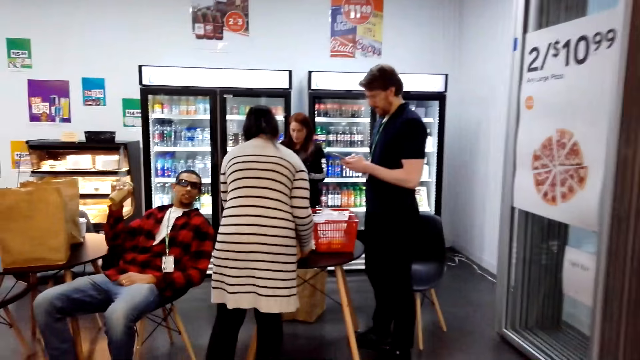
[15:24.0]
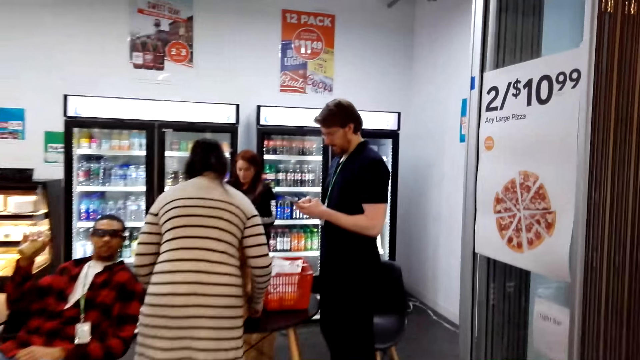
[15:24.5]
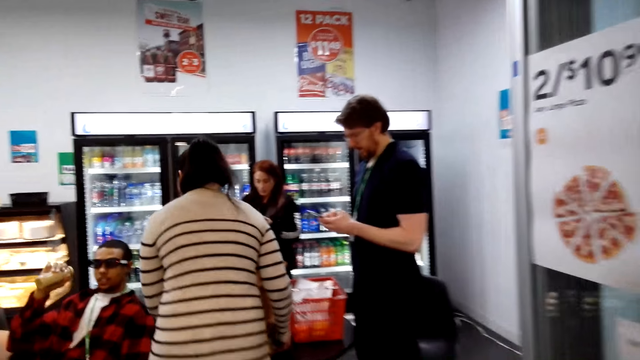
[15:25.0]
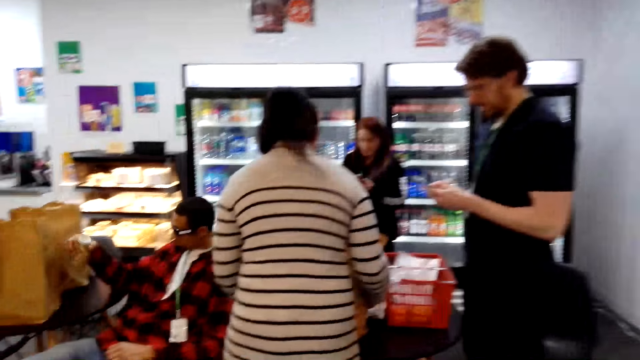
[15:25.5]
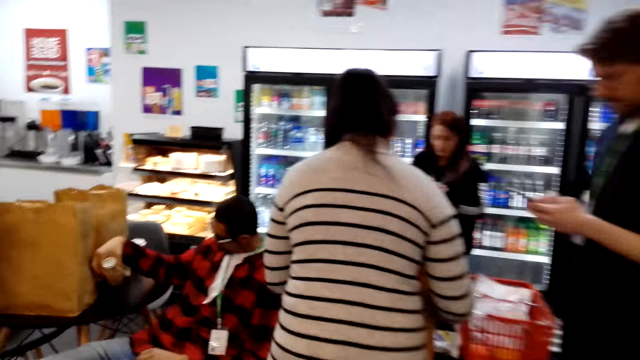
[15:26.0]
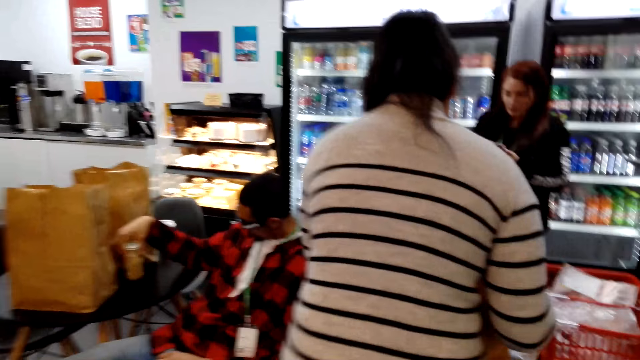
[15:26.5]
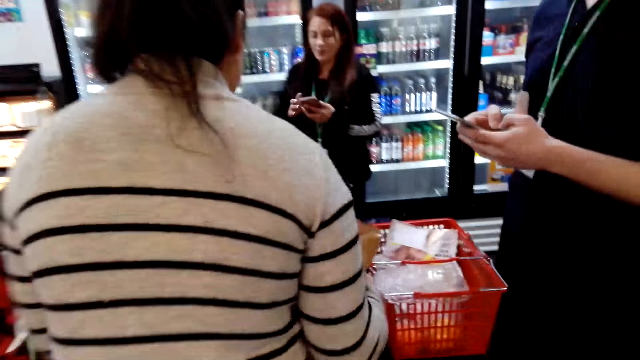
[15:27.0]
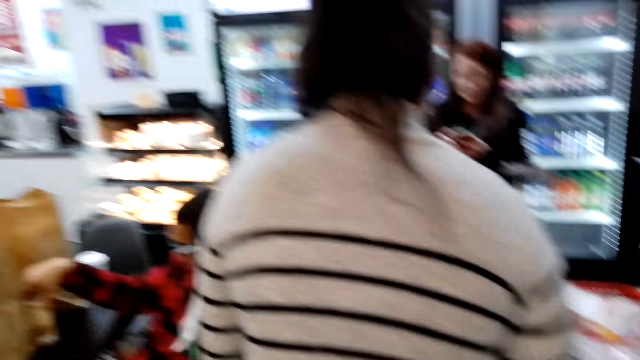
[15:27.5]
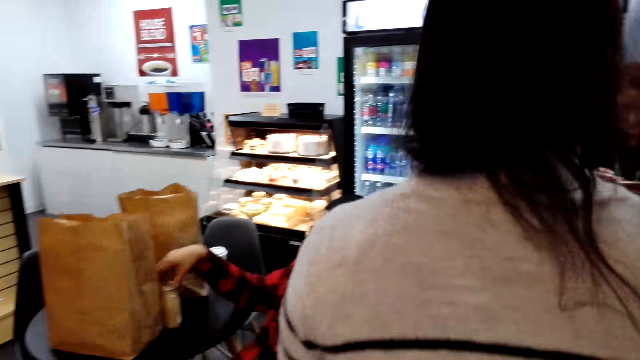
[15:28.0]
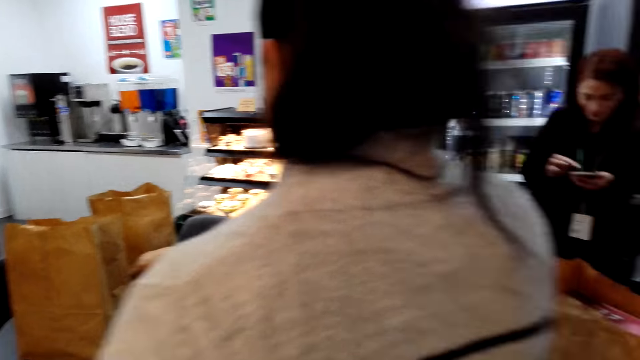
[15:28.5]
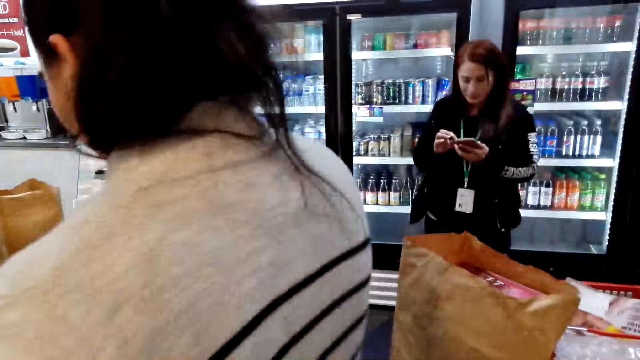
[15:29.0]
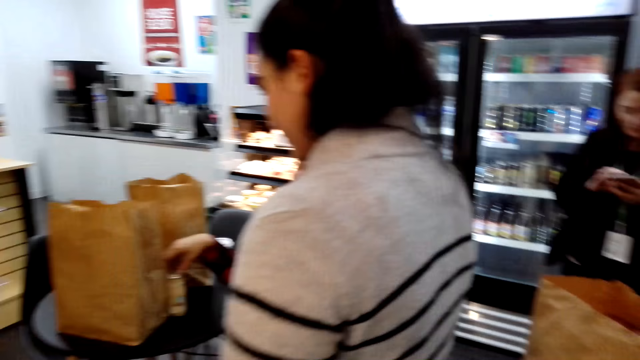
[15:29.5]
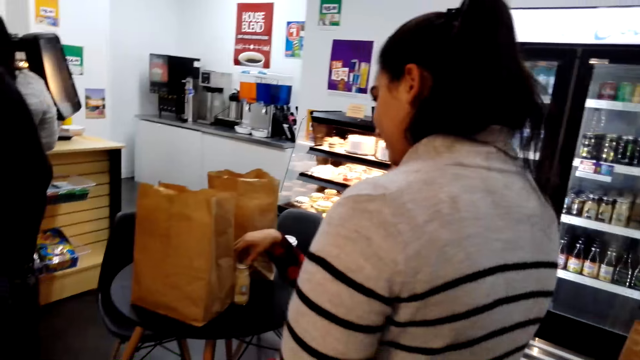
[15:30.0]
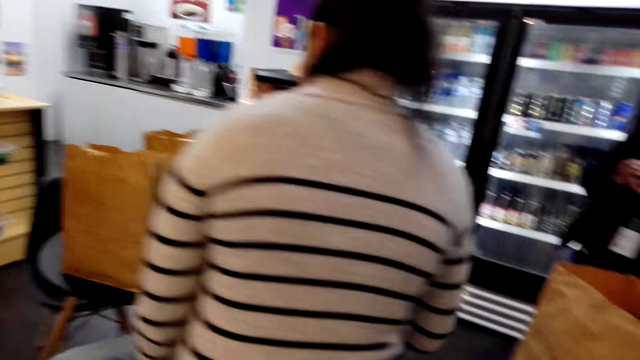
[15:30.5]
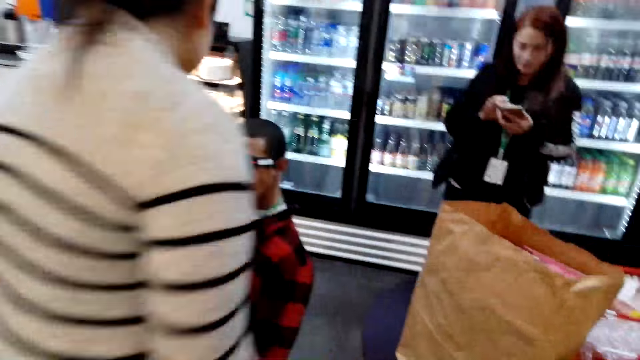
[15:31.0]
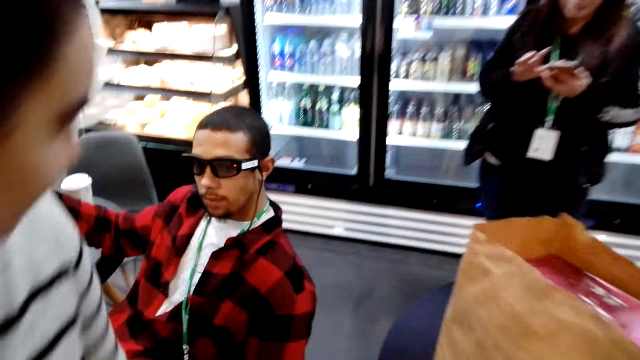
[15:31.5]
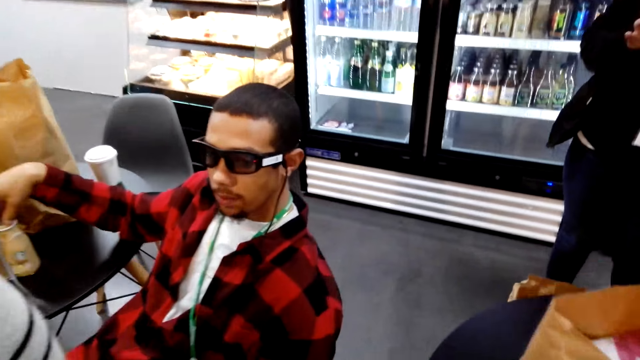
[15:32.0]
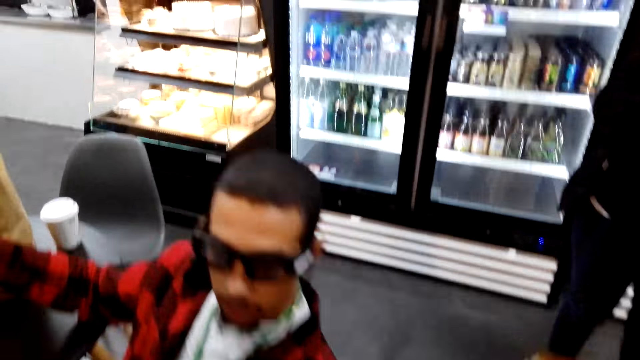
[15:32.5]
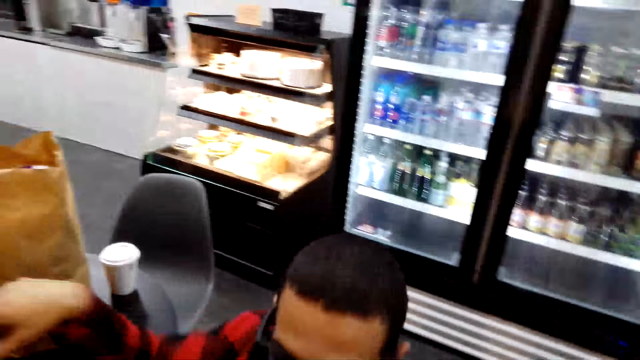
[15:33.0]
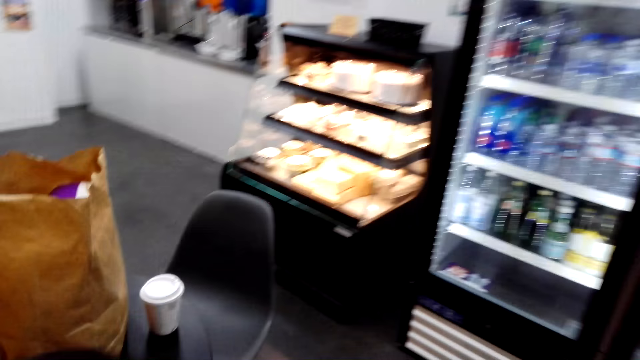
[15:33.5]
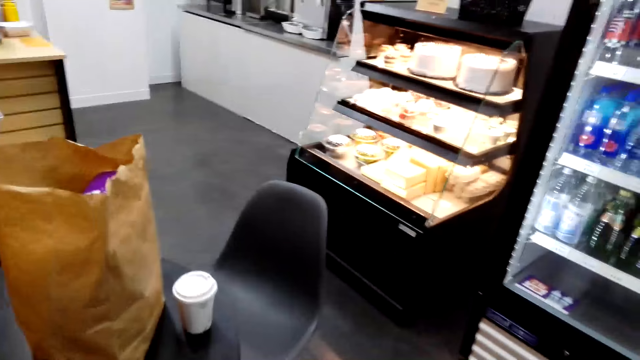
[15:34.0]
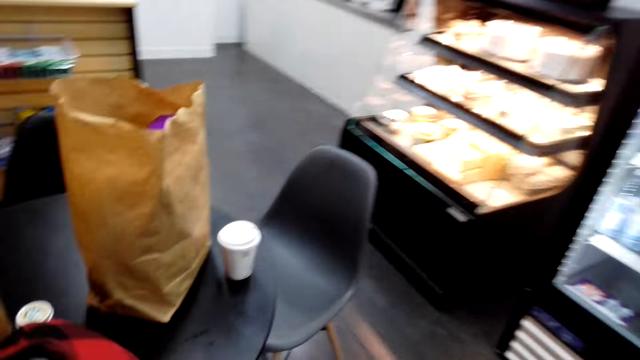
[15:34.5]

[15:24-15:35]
The camera wearer looks at the people. They walk towards the table. They look around the table. They look around the supermarket. They look at a man.

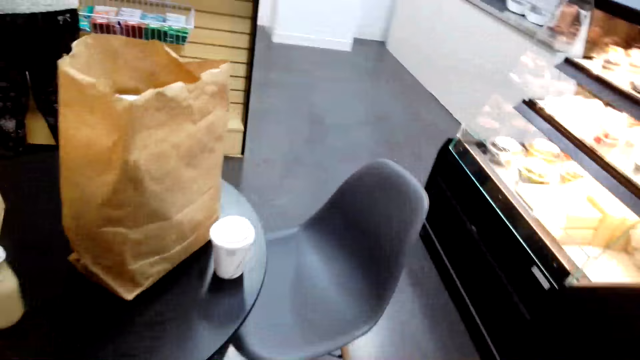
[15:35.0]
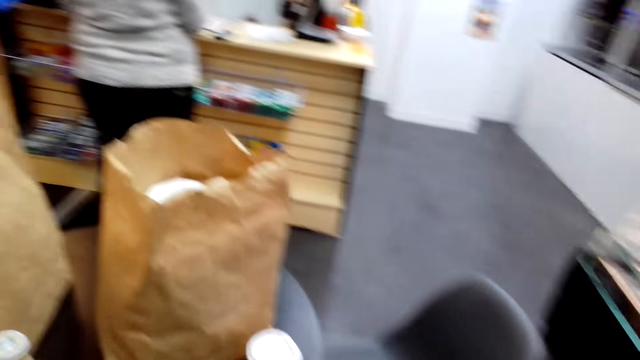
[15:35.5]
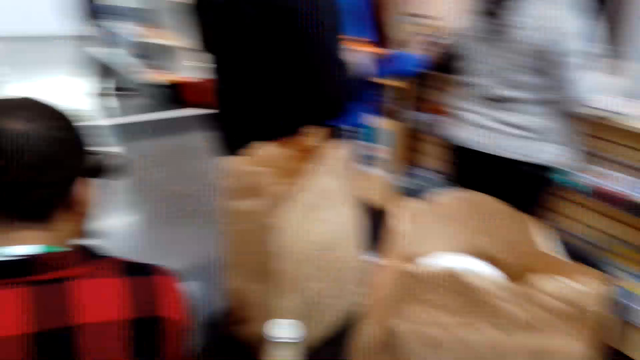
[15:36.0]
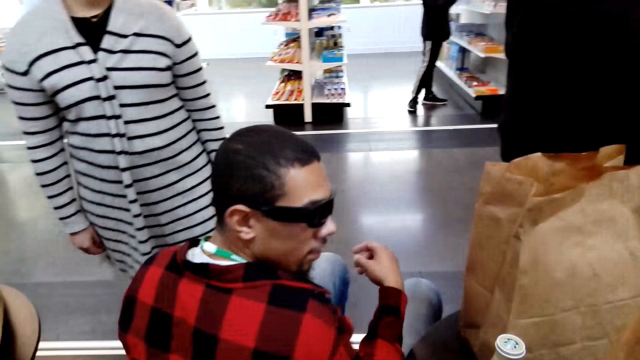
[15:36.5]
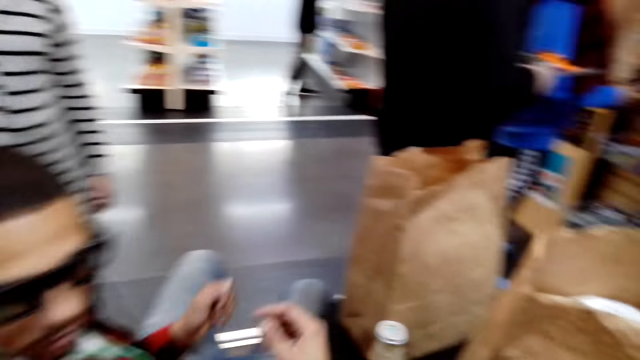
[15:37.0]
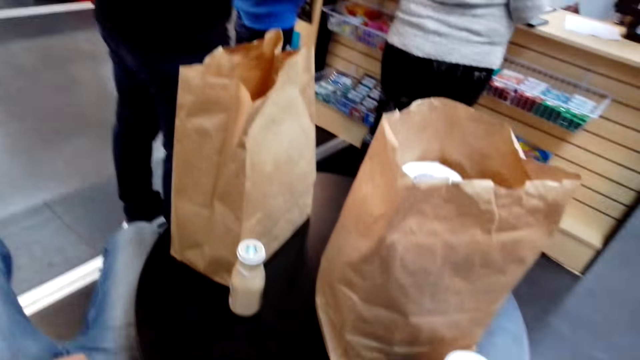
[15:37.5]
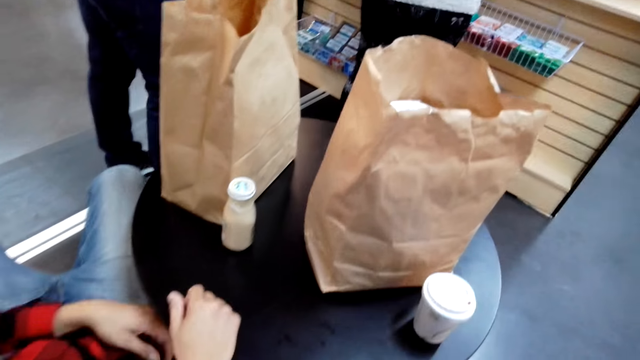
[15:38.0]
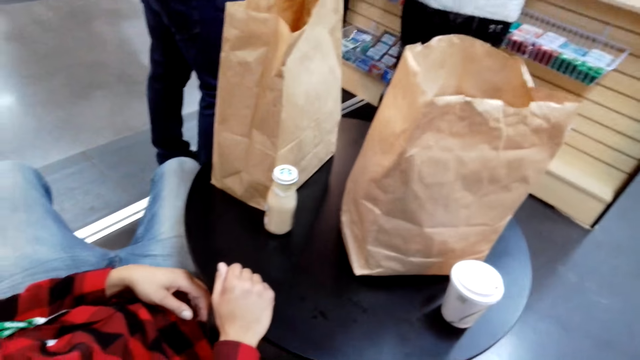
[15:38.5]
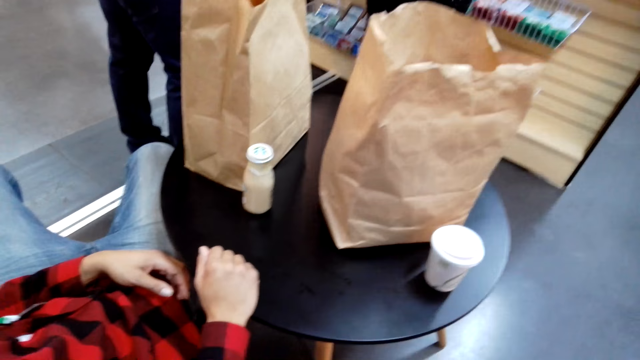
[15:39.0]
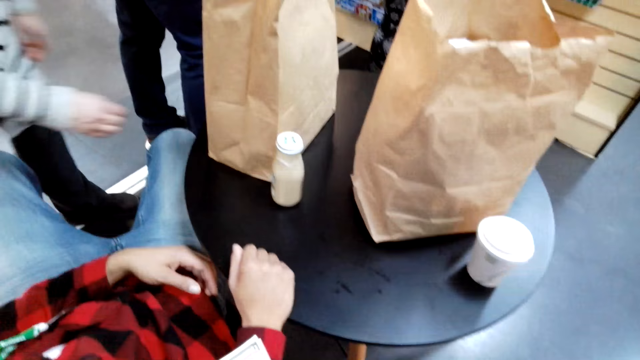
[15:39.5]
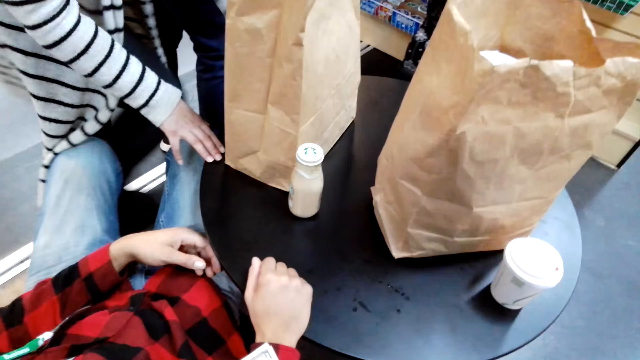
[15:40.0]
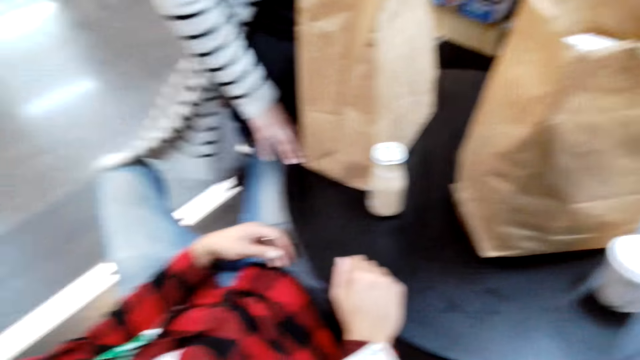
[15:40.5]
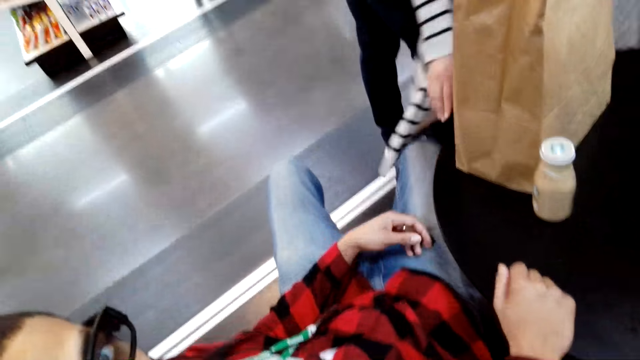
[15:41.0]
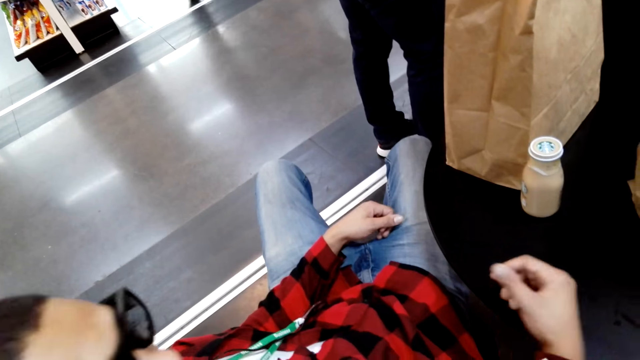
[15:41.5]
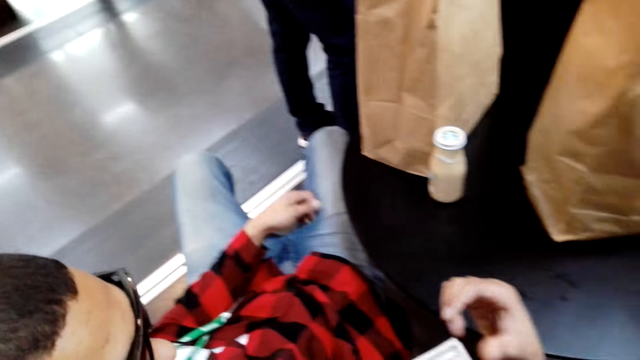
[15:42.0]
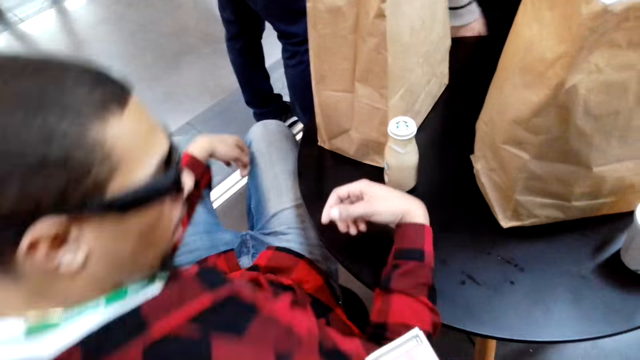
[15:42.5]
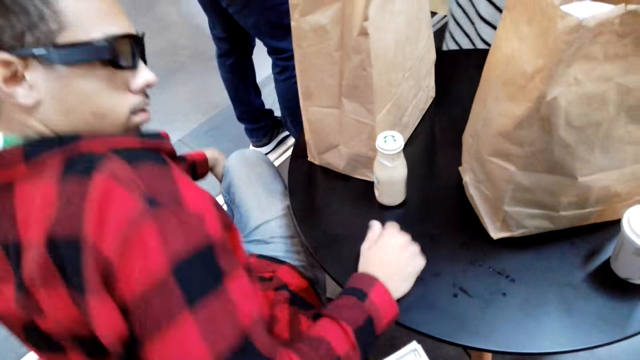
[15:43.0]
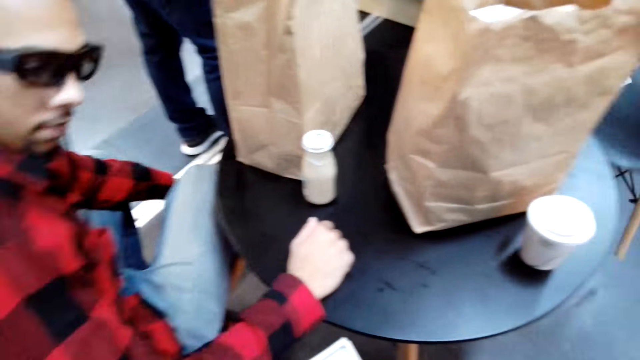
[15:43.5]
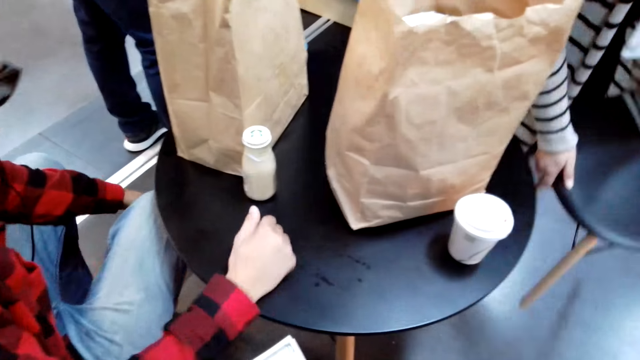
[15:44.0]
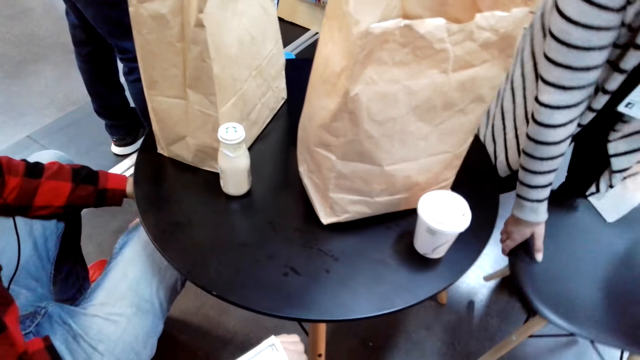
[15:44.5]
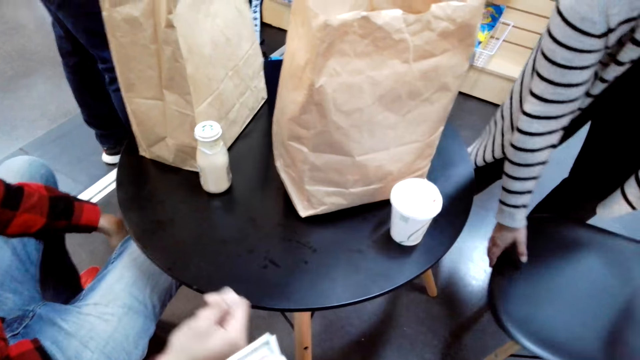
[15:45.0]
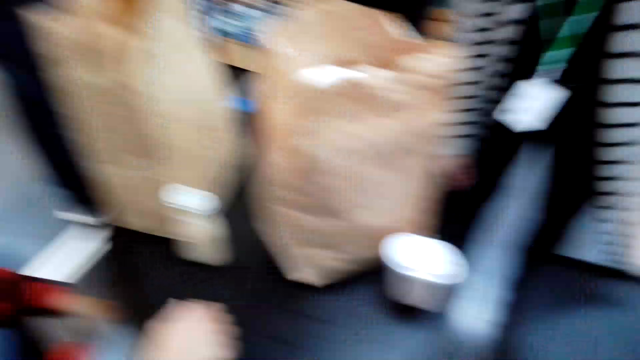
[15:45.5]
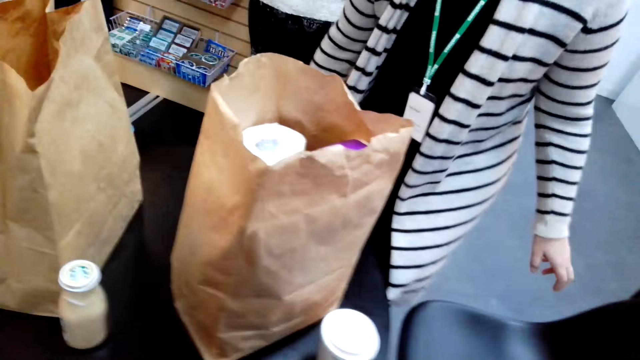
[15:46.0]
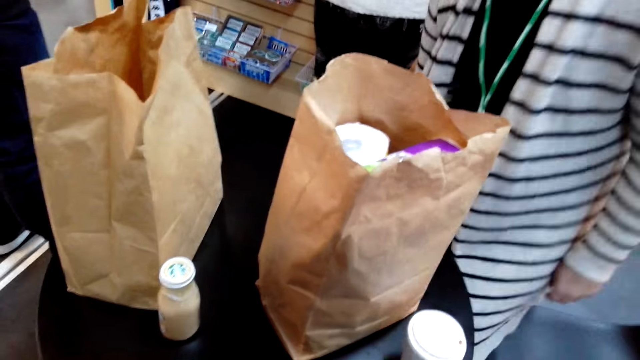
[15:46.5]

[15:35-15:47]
The camera wearer looks at the table. They look around the supermarket. They converse with a man. A woman puts a hand on the table. The man converses with the camera wearer. The woman moves the chair.
